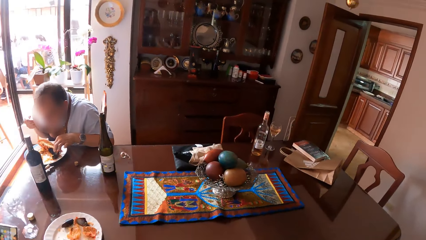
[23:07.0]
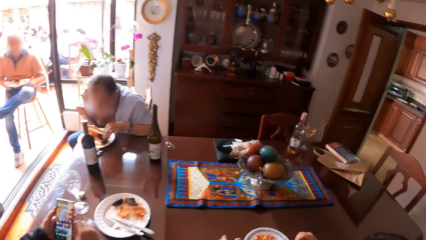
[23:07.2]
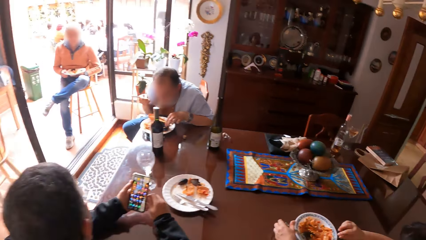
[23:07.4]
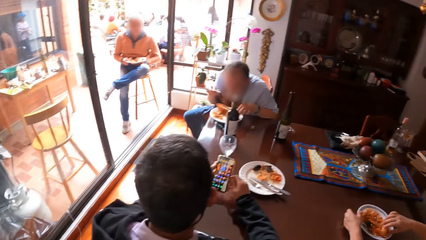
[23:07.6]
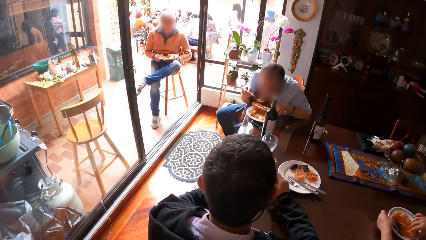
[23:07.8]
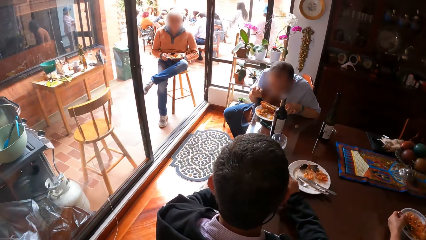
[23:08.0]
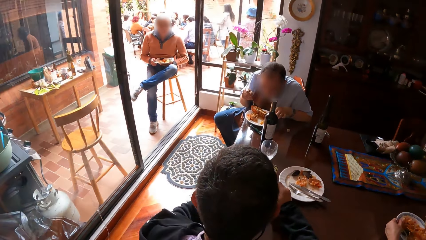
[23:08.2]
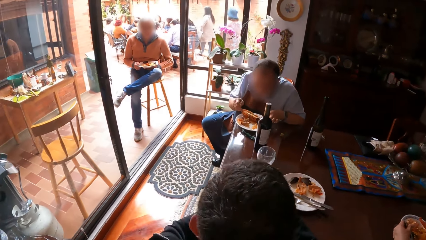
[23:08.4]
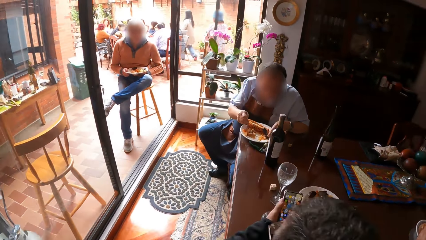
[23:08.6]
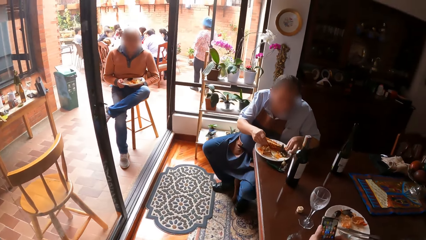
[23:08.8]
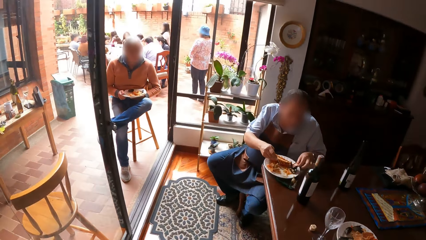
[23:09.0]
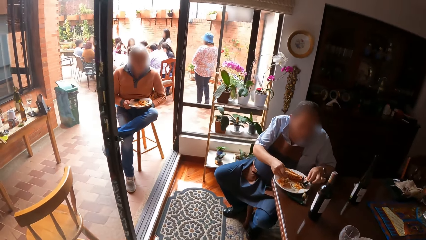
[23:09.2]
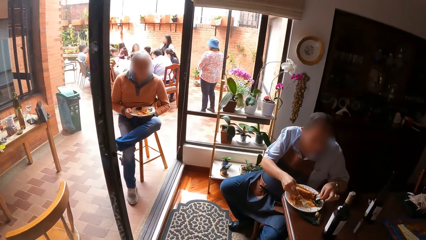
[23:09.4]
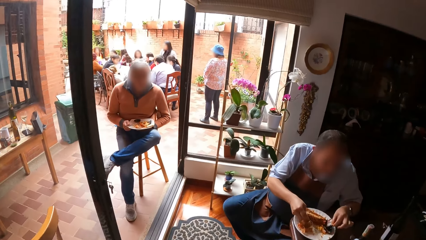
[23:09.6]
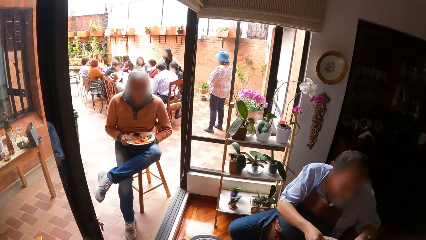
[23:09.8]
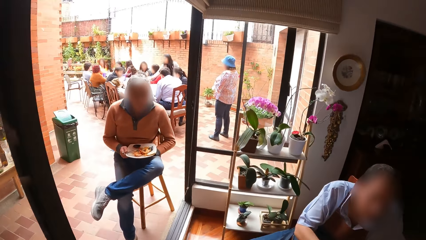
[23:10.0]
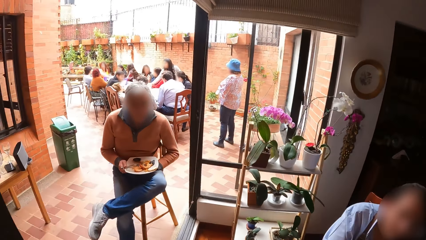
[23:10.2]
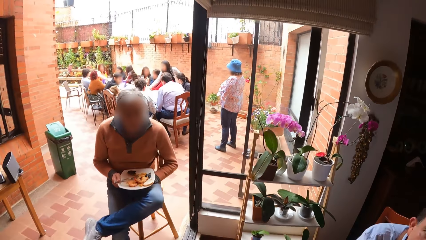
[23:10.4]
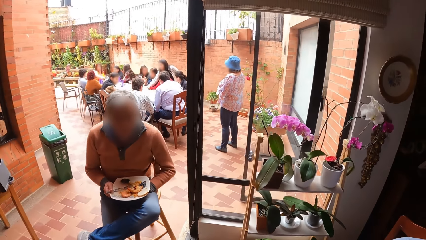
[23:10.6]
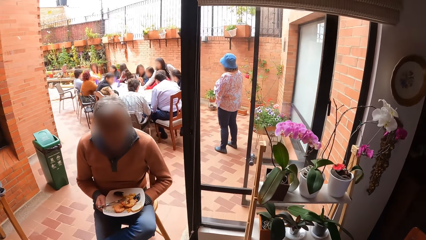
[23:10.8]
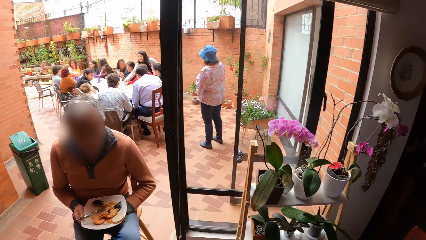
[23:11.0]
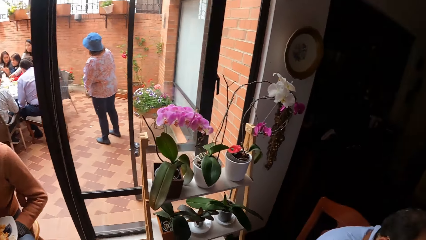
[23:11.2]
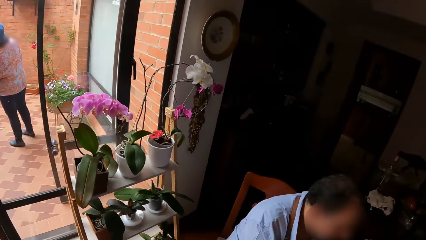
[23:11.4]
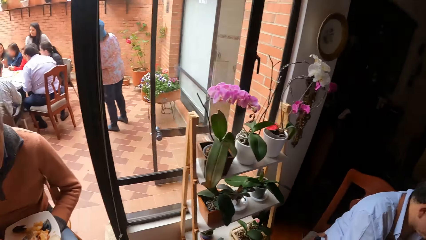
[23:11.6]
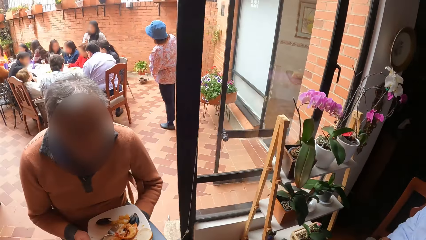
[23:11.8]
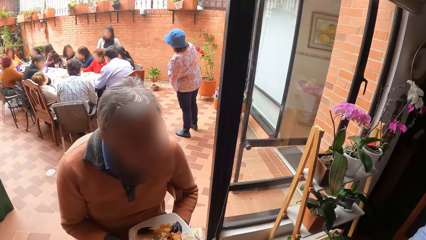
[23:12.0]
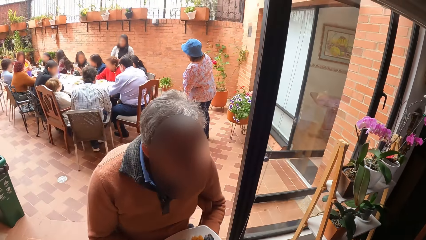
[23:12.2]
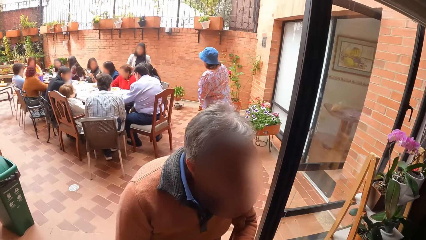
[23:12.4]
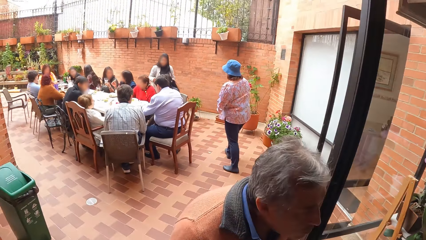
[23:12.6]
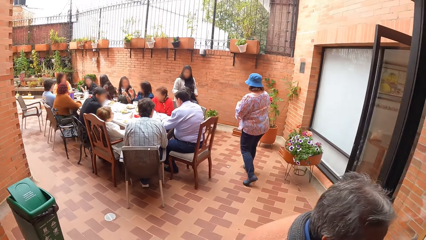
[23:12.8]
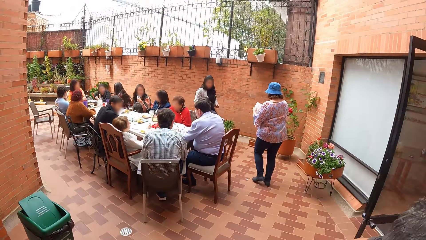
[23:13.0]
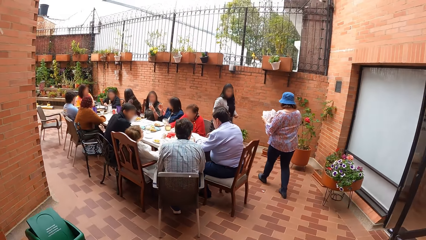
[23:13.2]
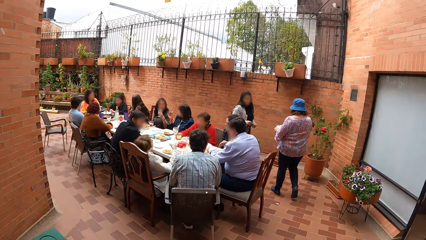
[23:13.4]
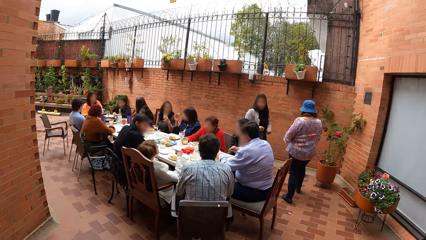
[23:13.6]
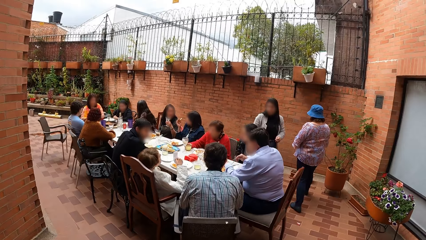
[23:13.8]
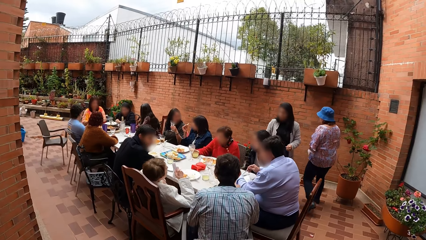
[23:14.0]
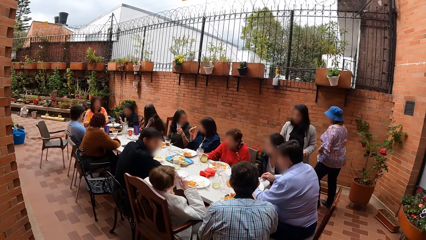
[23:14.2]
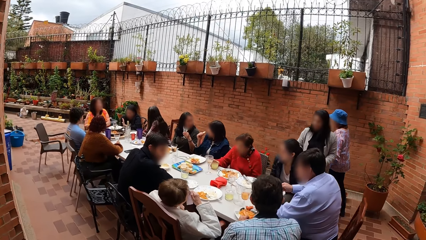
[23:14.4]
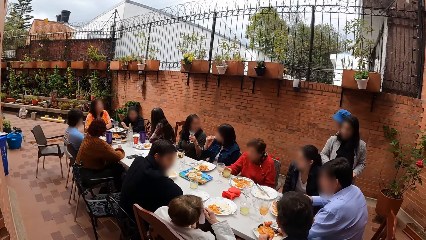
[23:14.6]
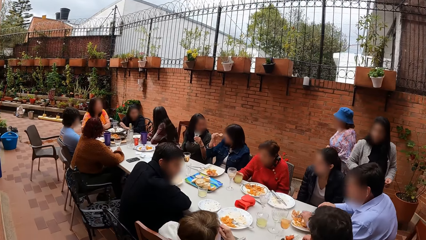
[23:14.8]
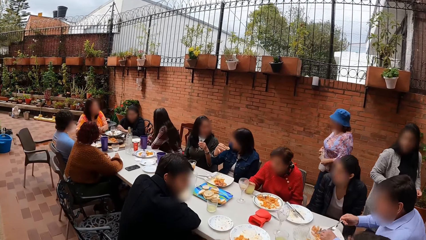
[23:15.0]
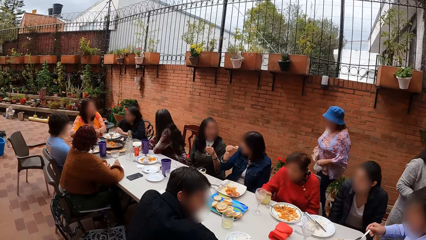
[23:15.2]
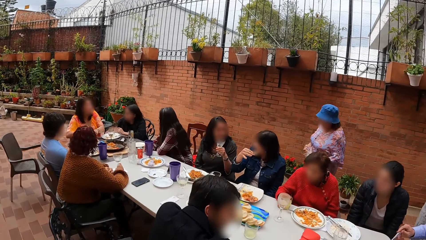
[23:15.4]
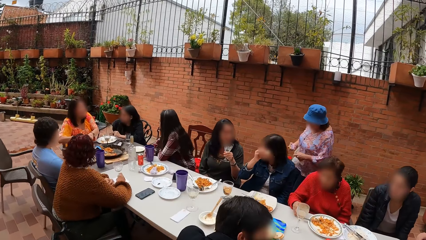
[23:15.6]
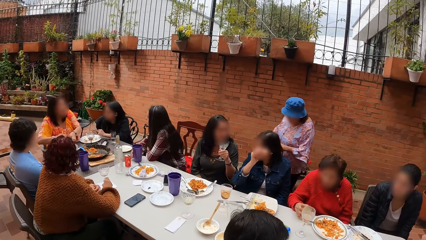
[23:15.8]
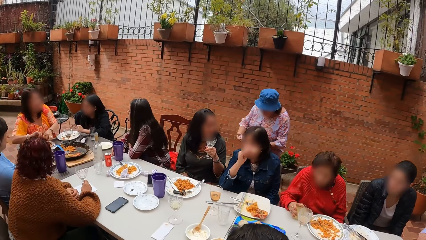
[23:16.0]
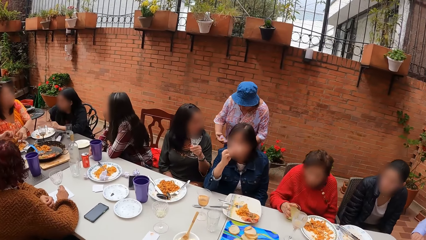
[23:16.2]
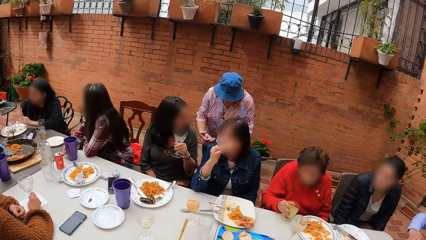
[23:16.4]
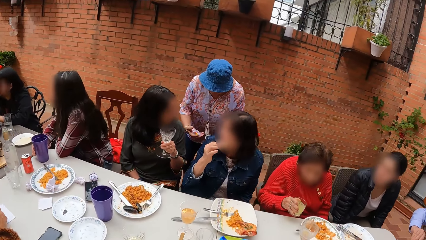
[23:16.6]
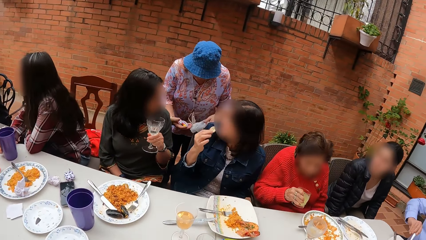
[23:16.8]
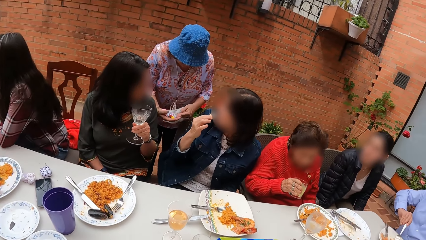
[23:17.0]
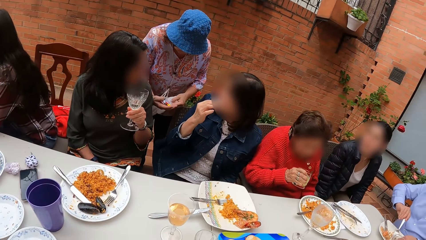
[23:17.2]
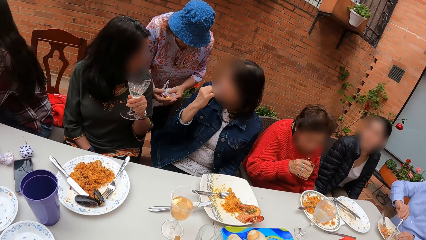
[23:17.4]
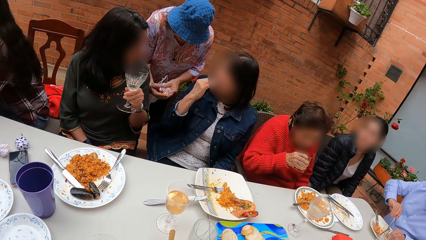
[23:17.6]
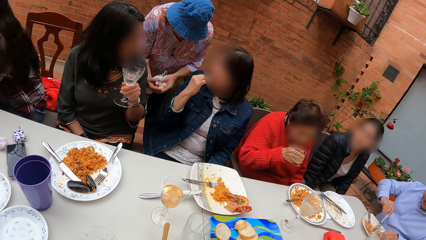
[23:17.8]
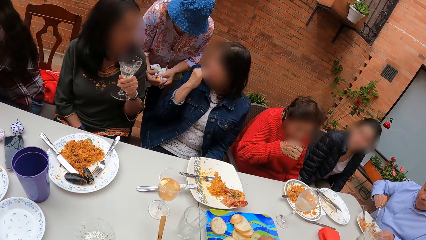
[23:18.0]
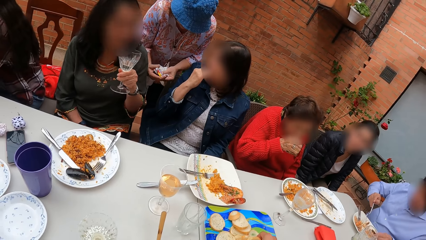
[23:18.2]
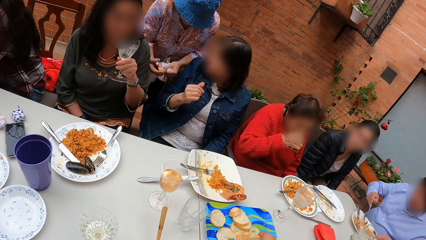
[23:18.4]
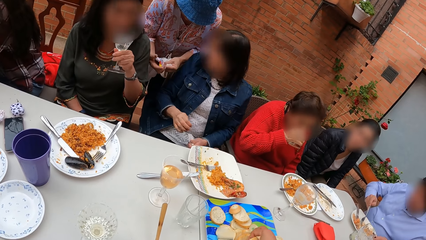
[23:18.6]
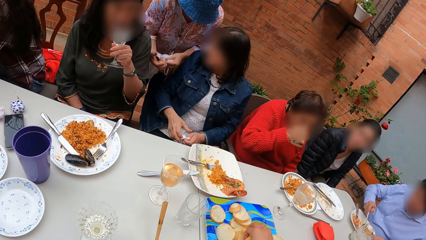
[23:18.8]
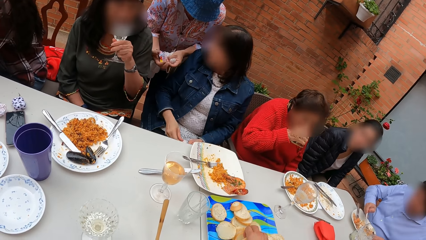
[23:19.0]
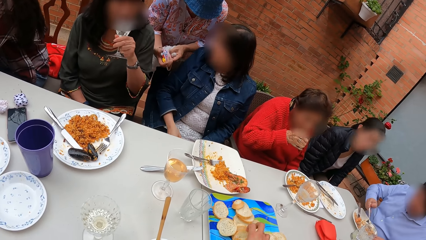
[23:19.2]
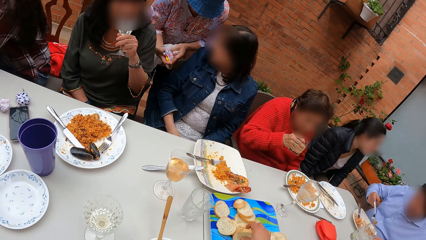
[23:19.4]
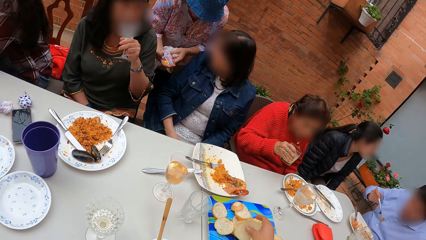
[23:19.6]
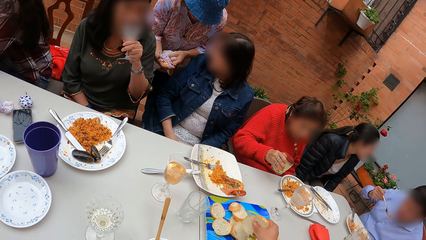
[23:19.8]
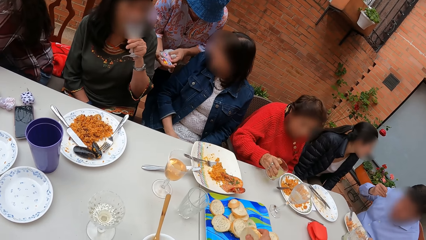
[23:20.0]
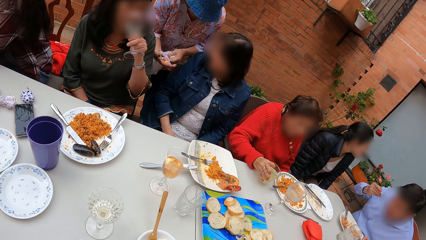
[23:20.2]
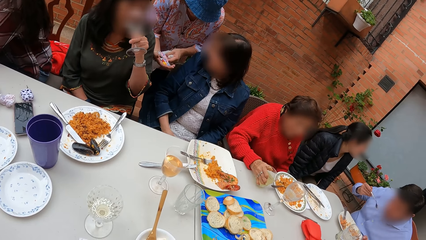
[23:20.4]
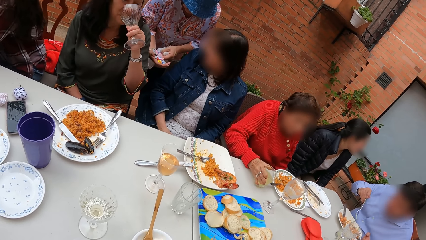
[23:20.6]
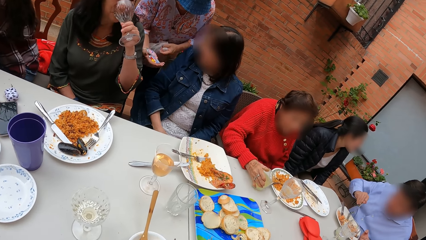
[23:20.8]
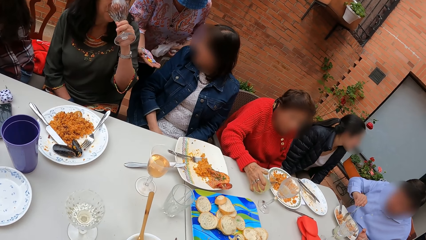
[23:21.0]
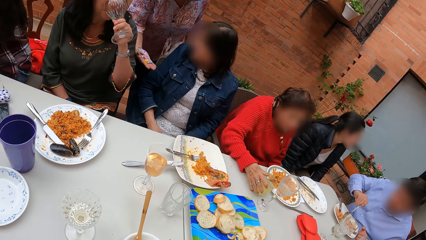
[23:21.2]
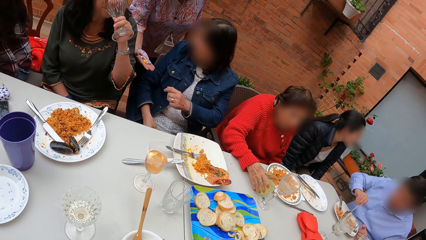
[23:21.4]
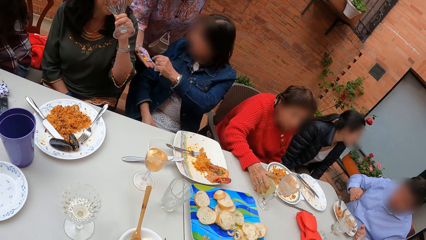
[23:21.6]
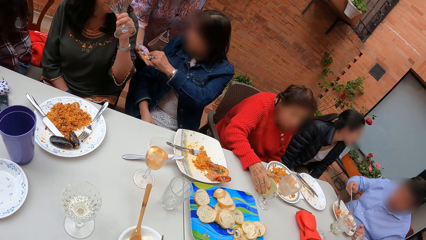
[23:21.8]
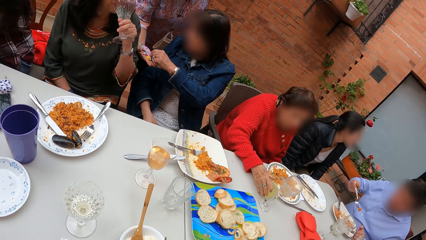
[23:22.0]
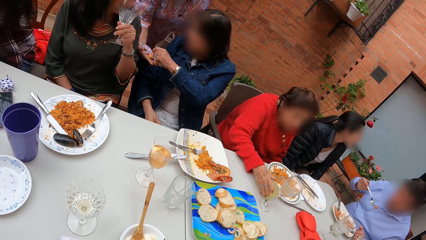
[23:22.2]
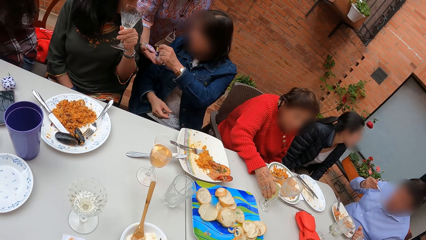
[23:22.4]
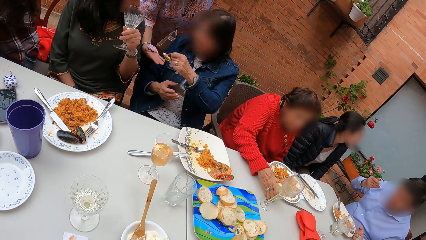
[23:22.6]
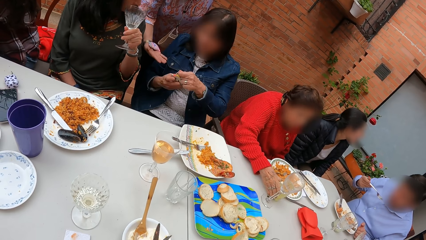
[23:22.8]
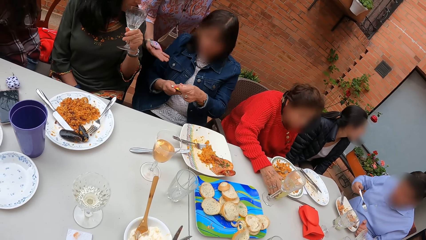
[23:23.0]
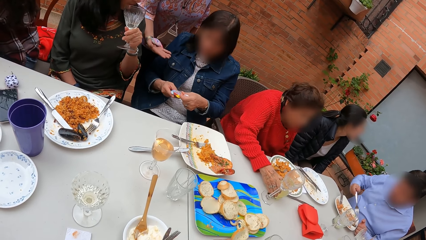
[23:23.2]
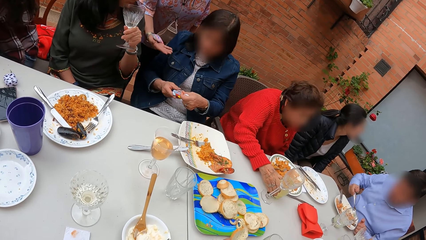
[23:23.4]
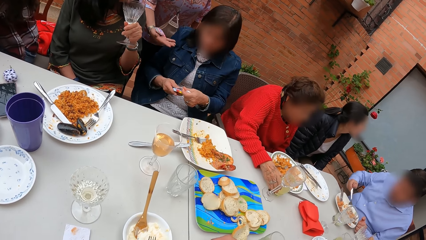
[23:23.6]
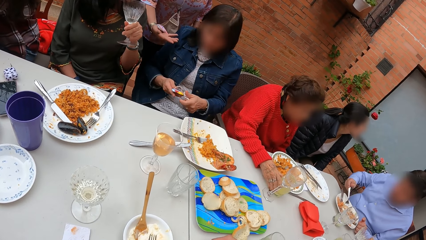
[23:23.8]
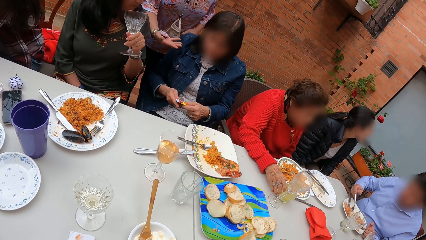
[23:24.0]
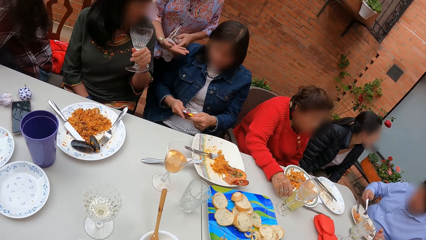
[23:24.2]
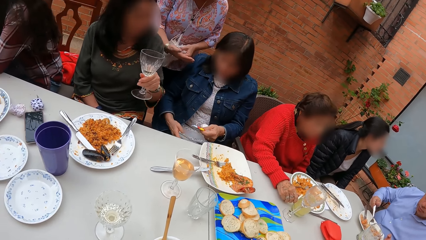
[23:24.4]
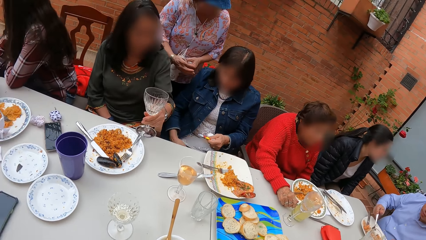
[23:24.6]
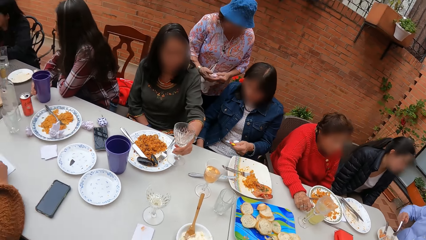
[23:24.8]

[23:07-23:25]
The camera wearer moves out of the room. They move to the table. They walk around in the building.
